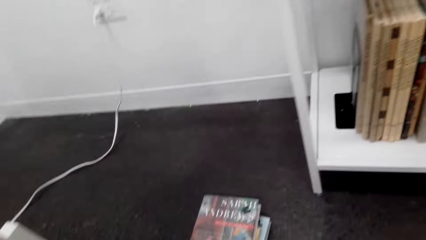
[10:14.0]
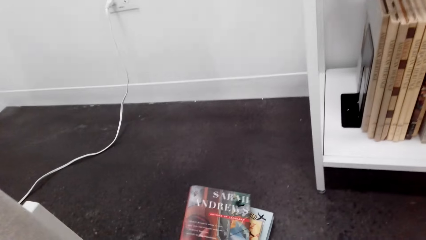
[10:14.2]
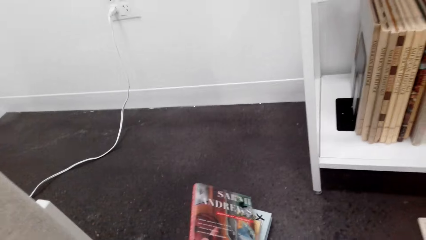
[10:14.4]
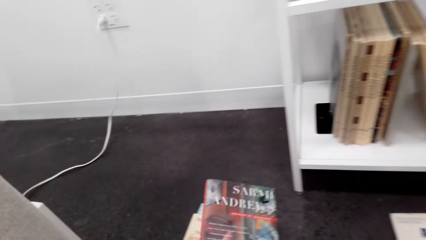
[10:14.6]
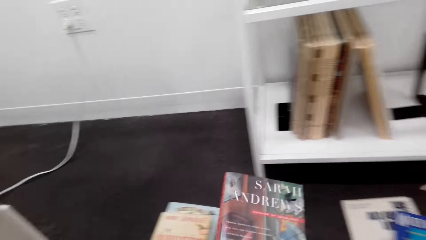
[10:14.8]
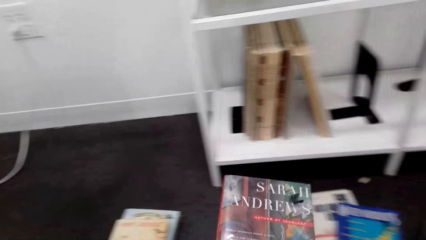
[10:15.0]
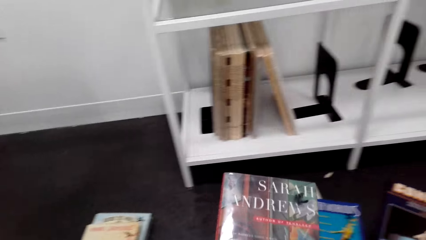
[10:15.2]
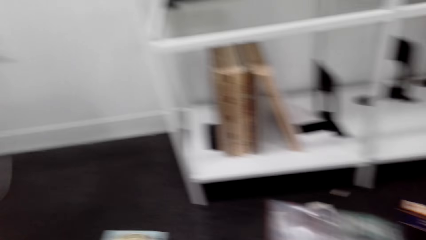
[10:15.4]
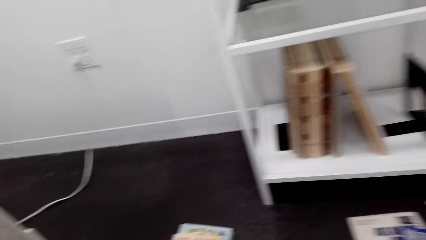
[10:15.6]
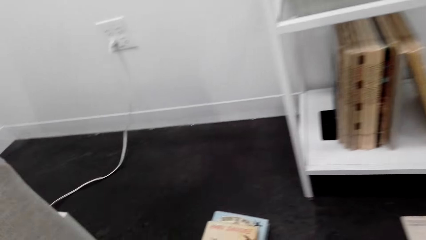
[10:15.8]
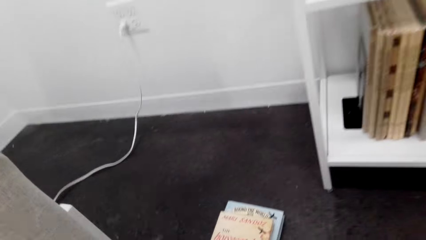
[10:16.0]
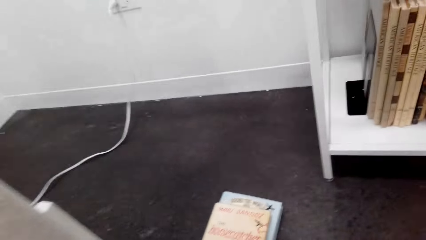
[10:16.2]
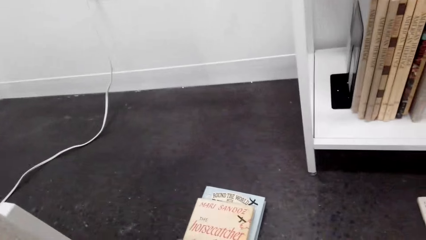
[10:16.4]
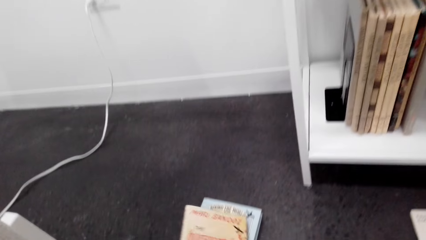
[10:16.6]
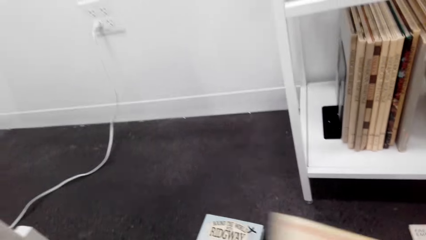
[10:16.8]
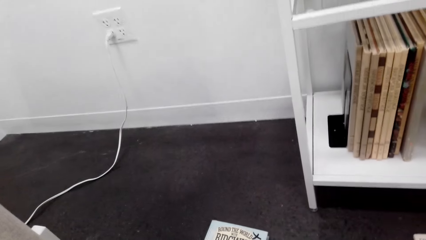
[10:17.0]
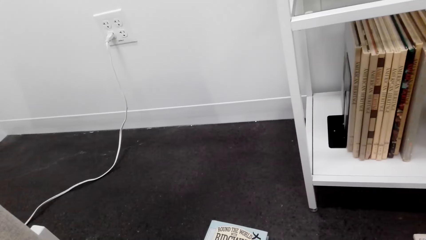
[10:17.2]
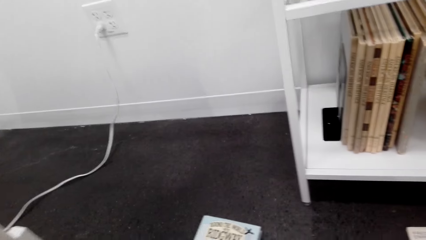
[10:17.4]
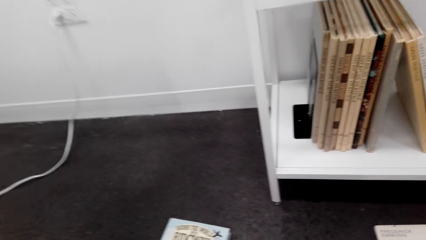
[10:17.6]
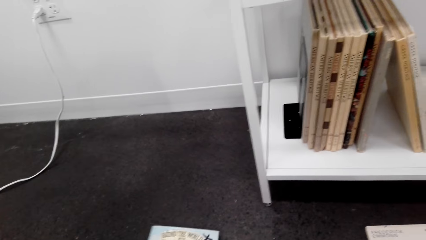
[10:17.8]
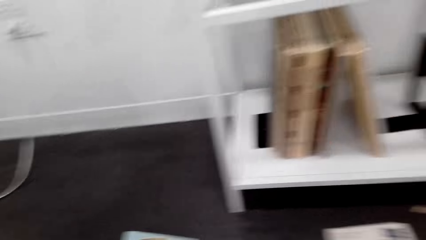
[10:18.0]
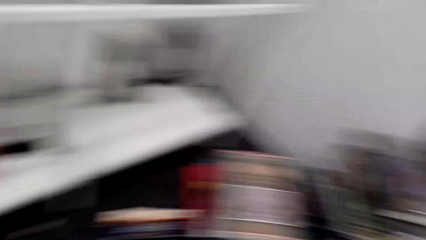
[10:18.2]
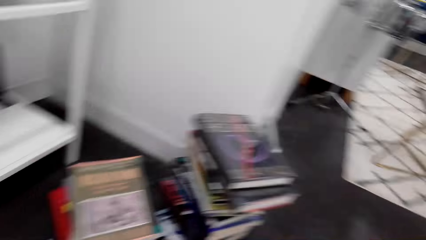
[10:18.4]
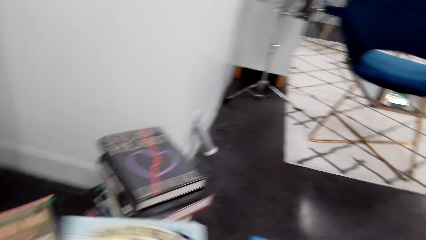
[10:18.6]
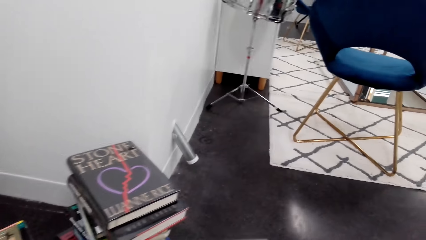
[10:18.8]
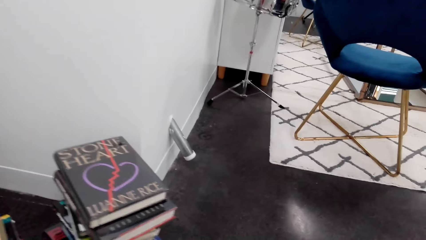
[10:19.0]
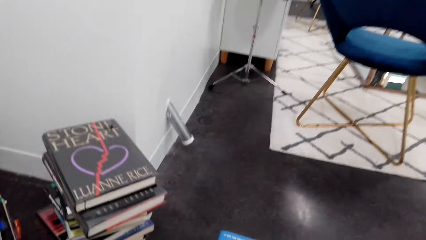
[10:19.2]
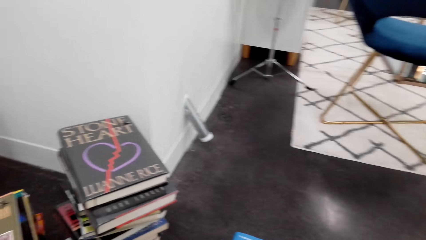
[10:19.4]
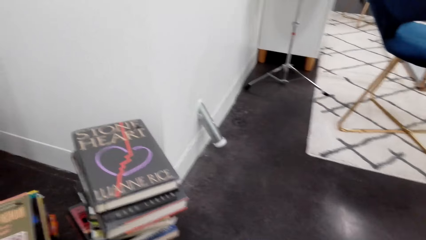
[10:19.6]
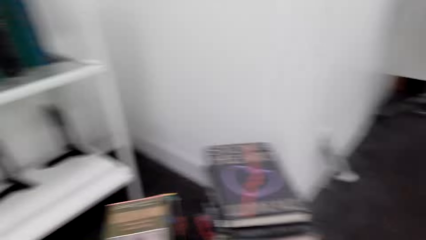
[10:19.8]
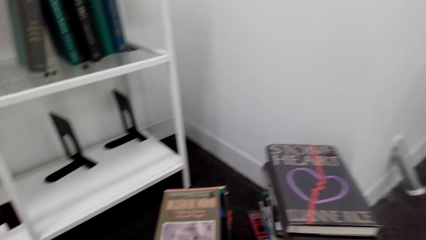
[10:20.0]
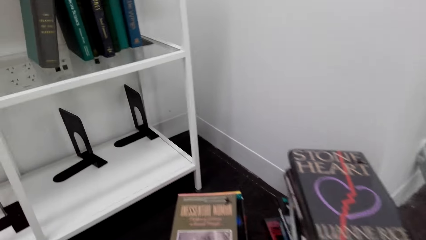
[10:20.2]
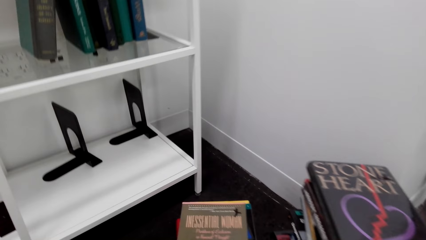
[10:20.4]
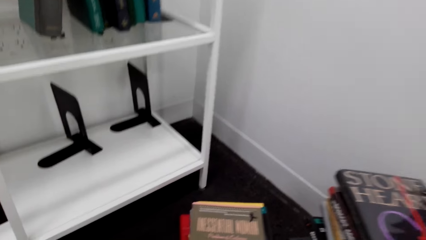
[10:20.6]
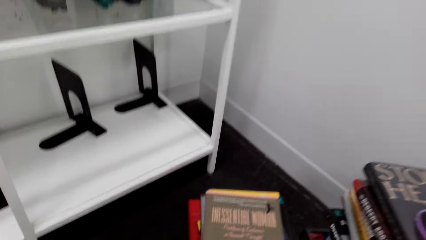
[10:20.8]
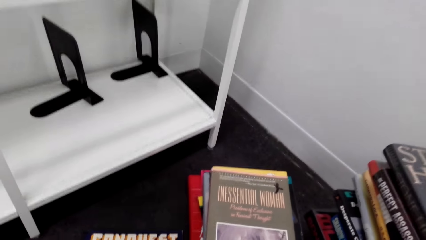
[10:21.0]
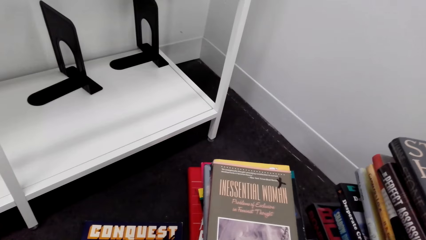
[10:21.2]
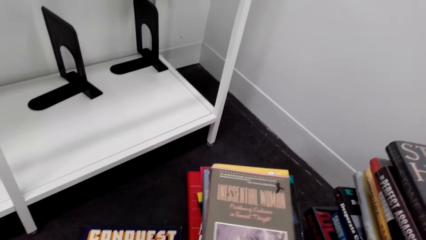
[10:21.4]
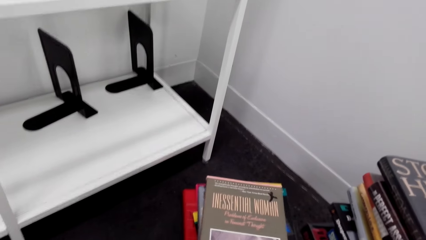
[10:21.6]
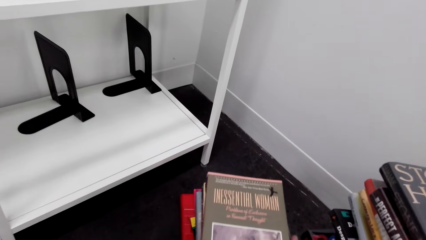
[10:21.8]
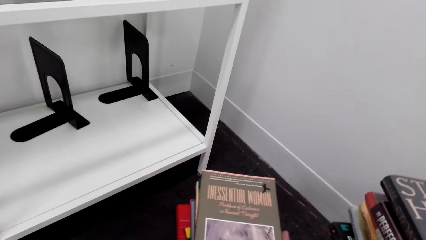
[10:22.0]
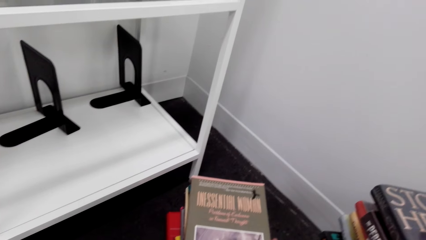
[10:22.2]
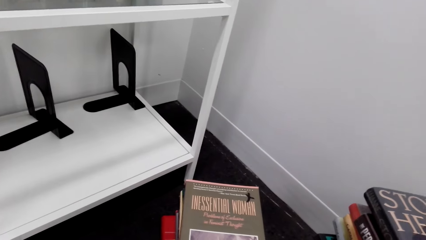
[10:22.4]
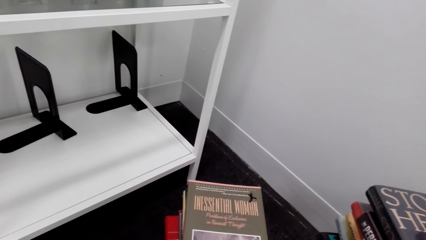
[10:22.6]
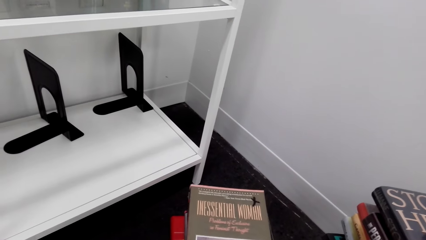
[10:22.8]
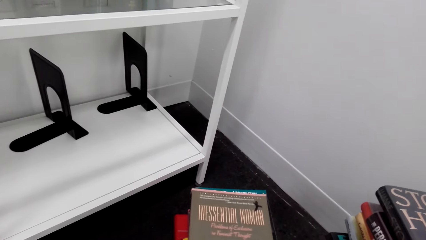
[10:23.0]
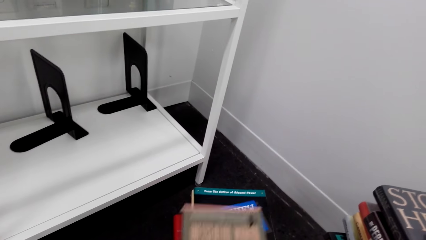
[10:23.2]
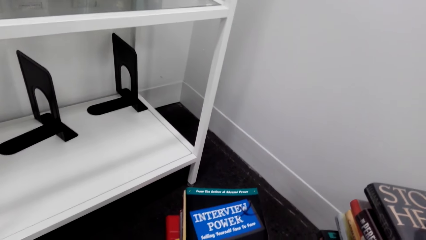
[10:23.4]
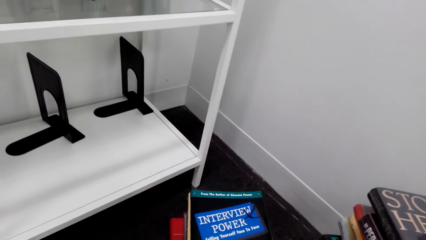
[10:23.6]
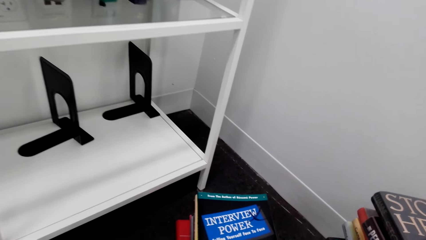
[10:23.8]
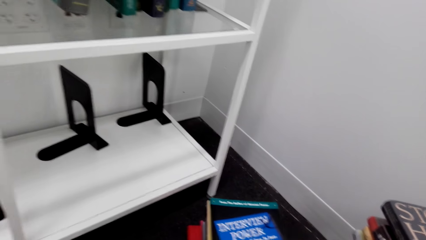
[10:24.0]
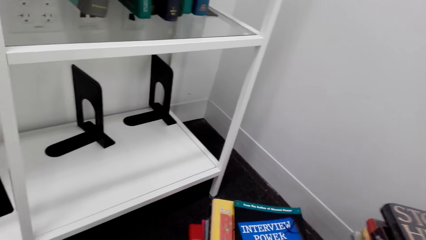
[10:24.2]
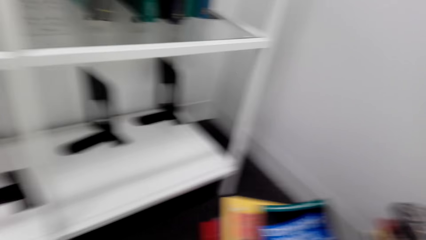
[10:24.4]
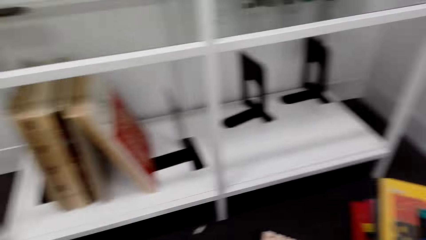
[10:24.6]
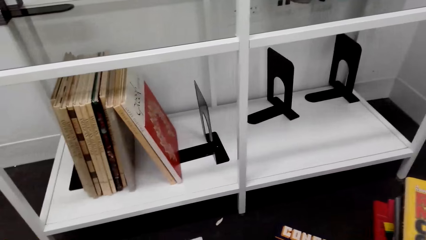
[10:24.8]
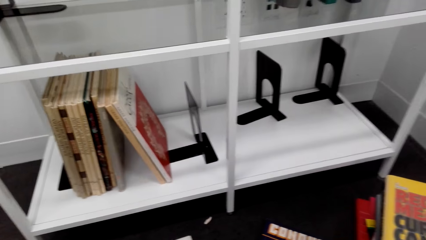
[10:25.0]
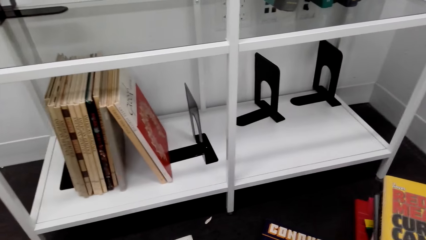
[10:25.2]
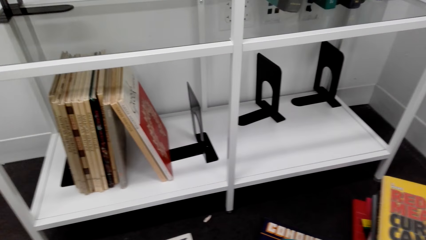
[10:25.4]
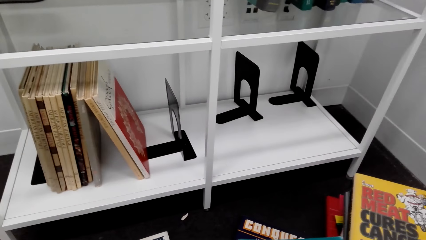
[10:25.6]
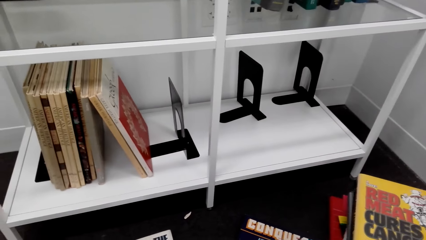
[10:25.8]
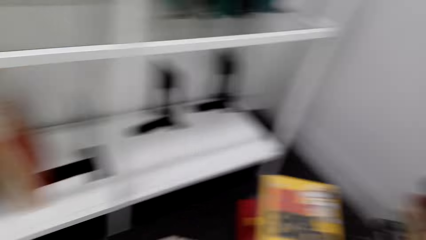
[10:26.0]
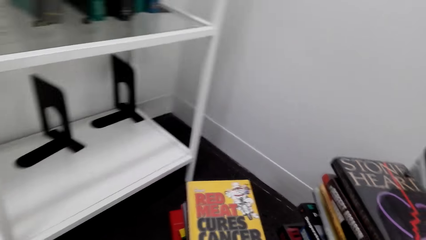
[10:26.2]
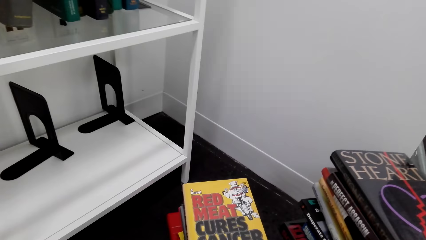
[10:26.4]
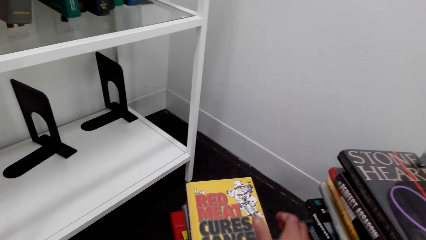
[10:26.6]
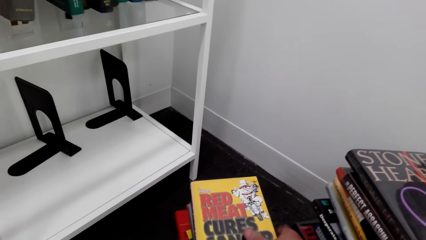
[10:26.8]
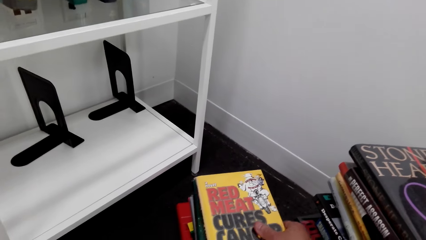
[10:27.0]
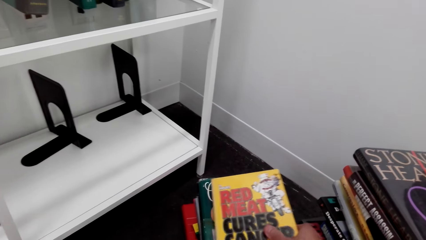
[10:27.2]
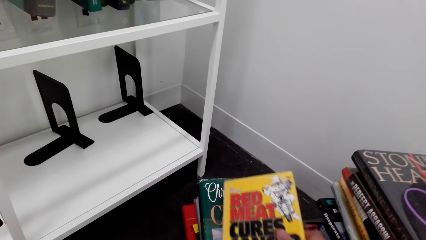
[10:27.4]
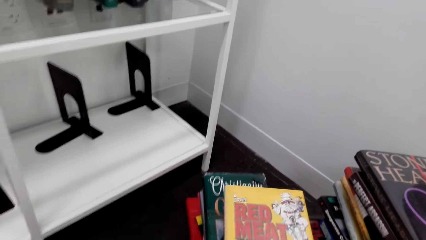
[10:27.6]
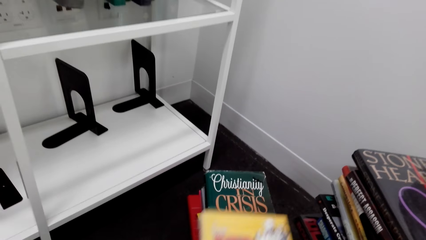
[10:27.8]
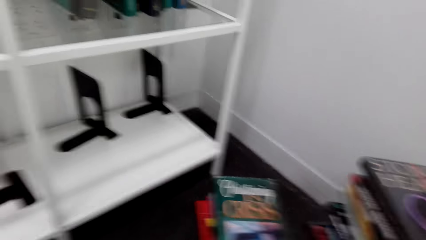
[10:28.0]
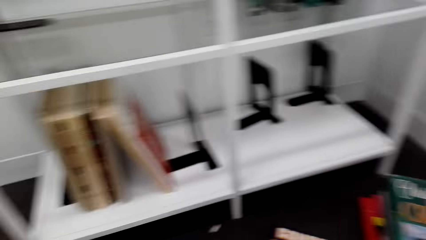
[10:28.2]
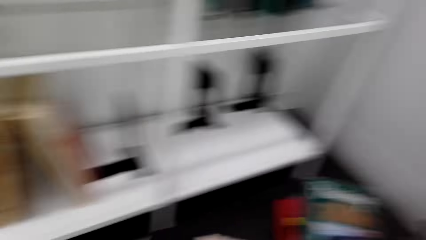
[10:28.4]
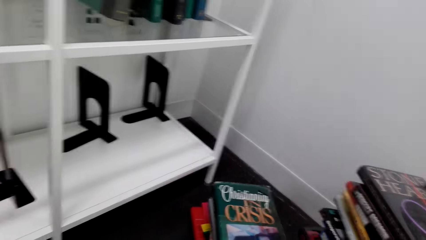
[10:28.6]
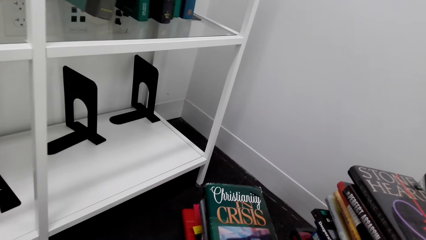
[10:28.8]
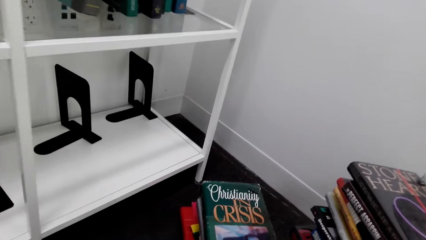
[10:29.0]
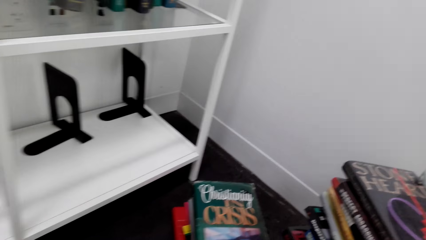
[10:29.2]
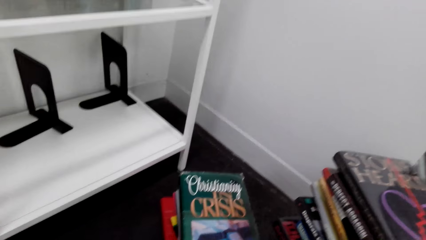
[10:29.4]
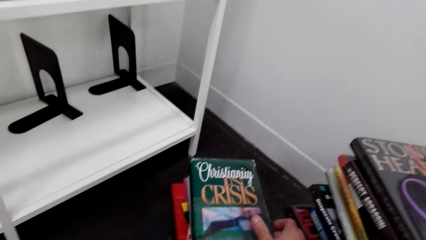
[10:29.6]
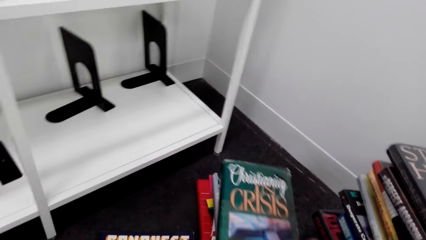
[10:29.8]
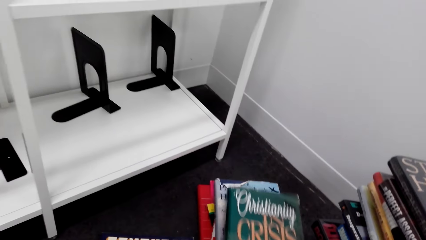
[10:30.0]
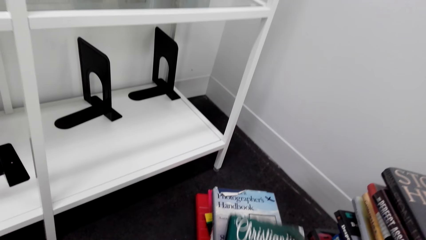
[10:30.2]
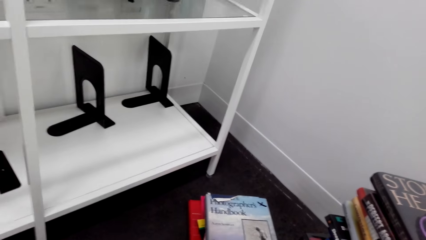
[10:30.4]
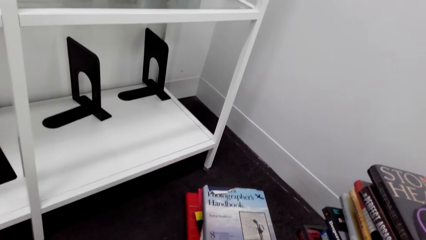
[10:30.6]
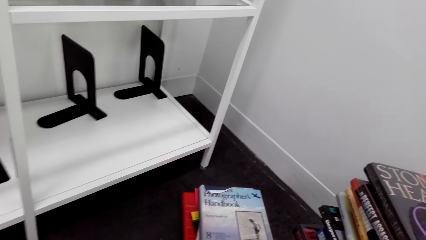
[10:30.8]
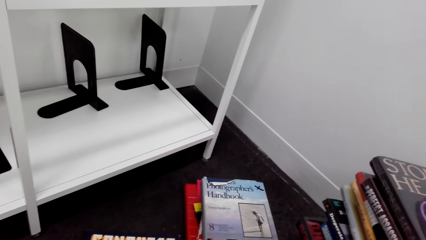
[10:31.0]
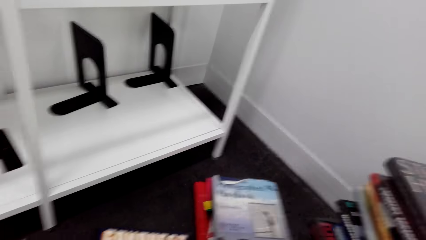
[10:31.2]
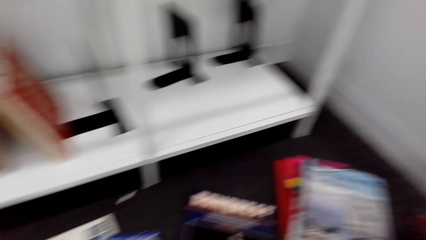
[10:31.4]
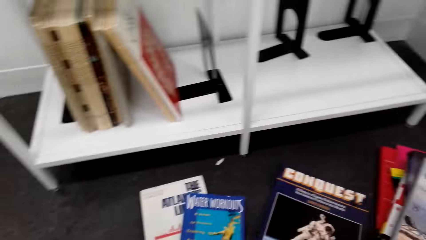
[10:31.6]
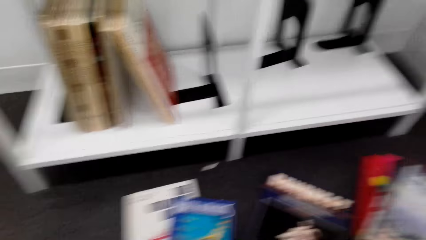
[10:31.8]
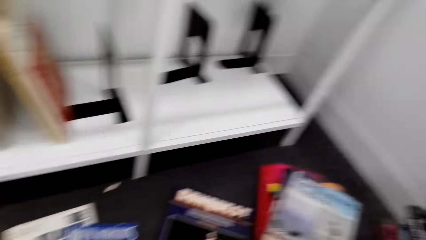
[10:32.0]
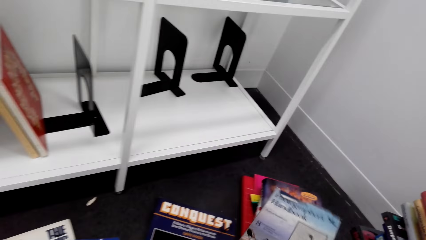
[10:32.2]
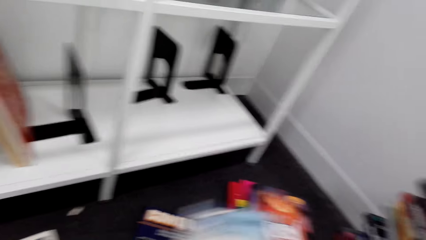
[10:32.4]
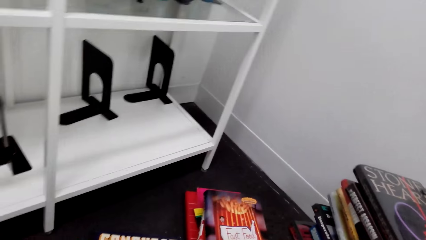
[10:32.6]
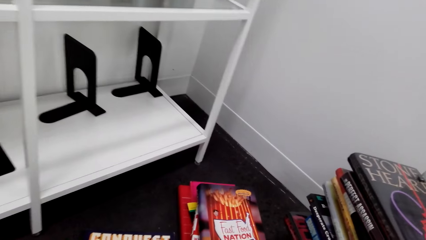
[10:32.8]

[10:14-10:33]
The camera wearer picks up a book with the left hand. They look sideways. They pick up the book with the right hand. They look down. They pick up the book with the right hand.
